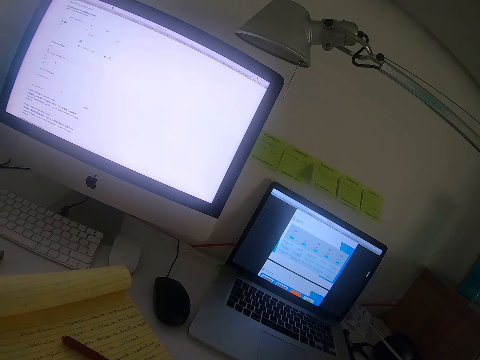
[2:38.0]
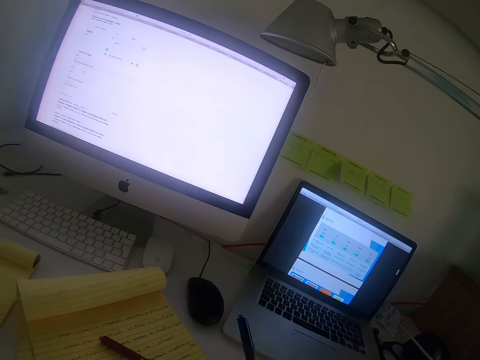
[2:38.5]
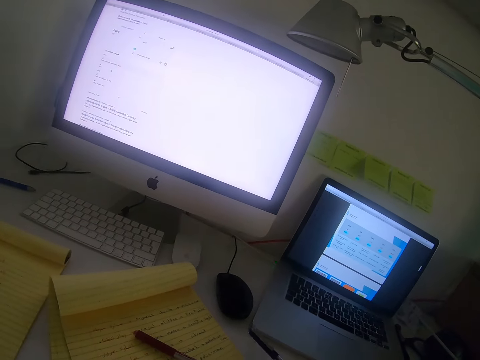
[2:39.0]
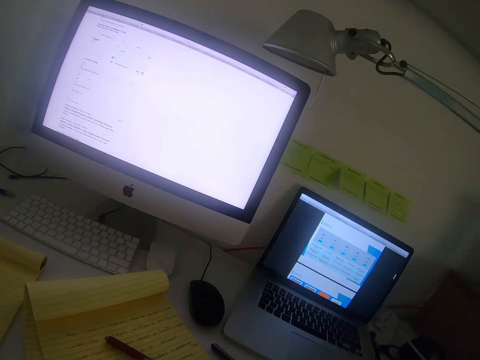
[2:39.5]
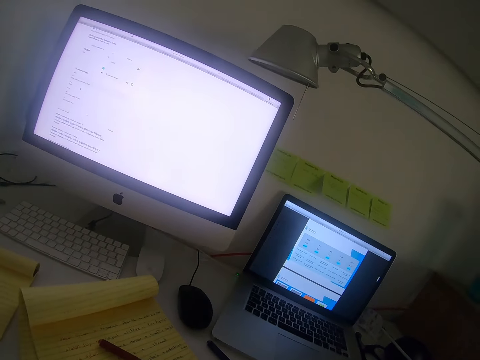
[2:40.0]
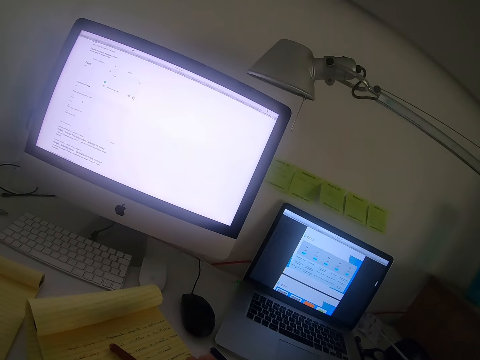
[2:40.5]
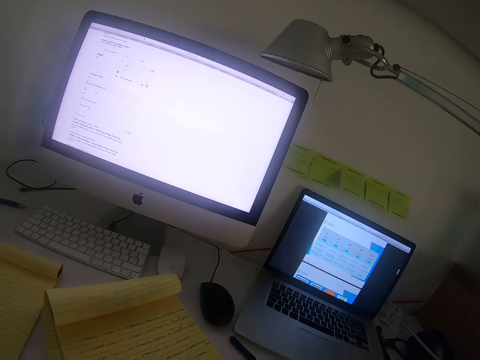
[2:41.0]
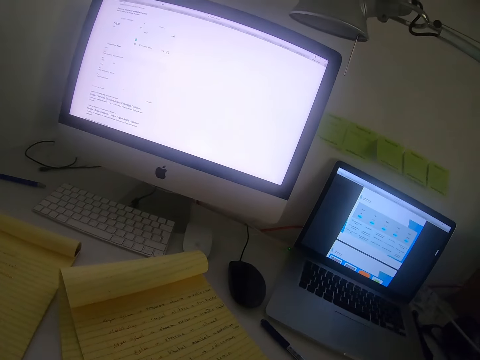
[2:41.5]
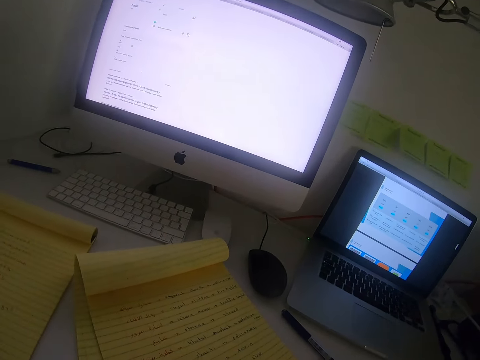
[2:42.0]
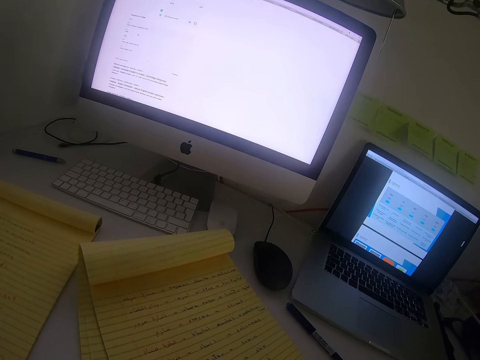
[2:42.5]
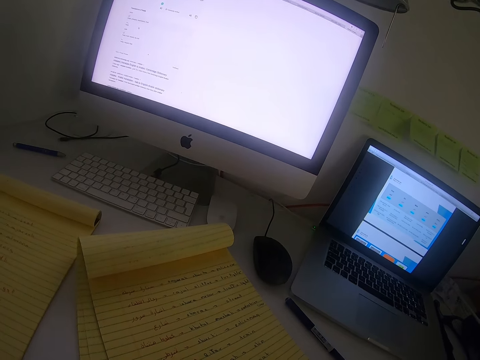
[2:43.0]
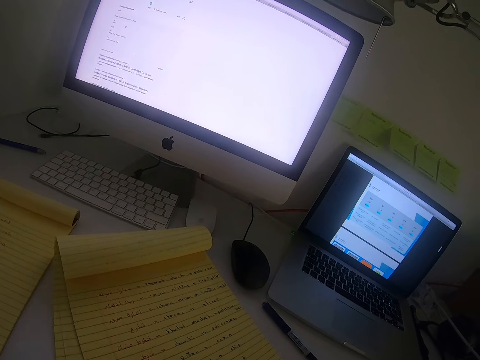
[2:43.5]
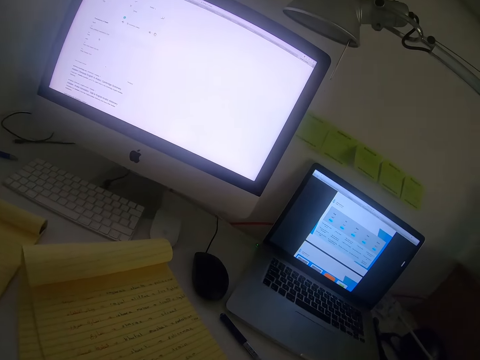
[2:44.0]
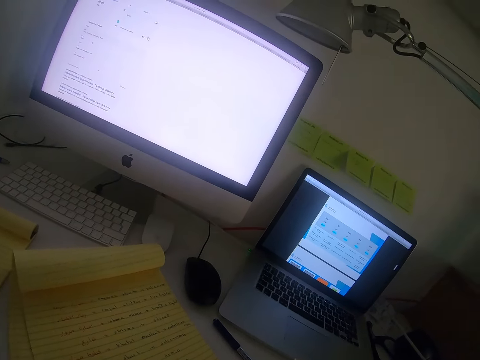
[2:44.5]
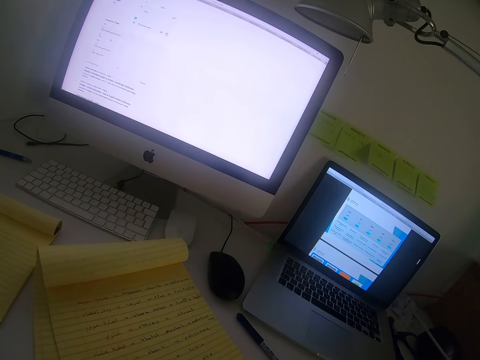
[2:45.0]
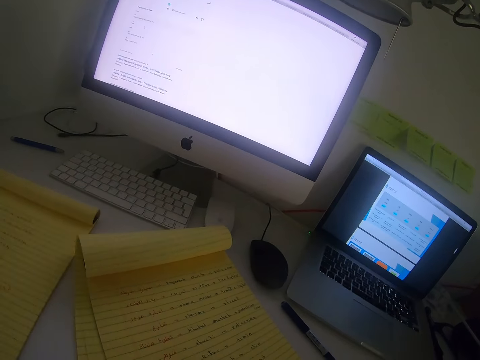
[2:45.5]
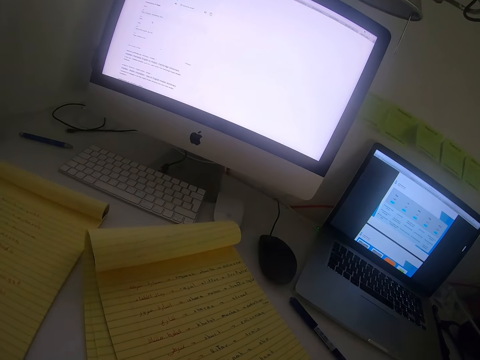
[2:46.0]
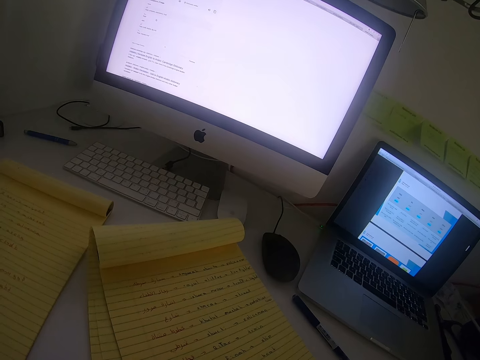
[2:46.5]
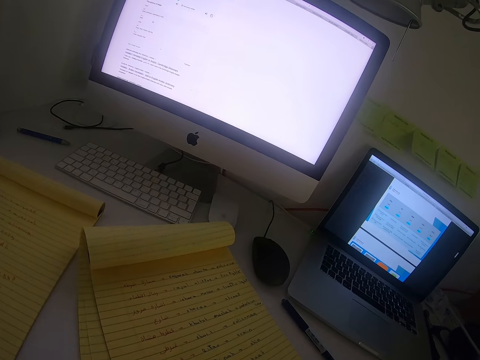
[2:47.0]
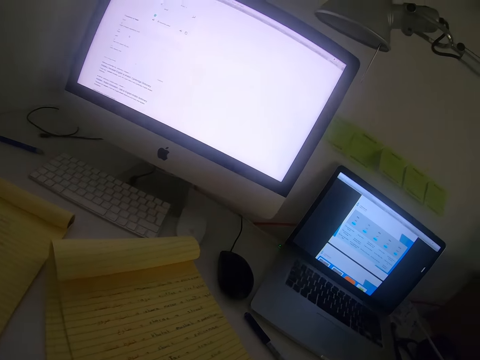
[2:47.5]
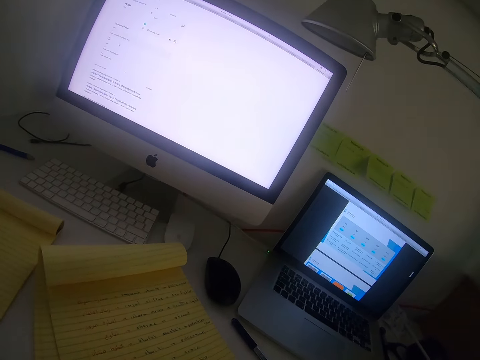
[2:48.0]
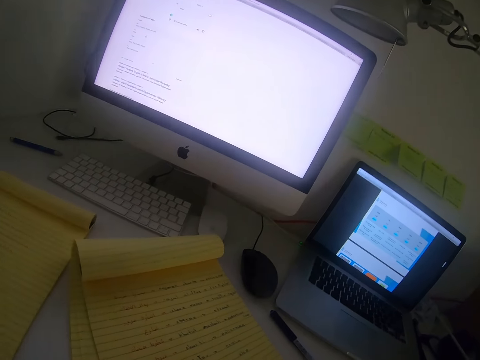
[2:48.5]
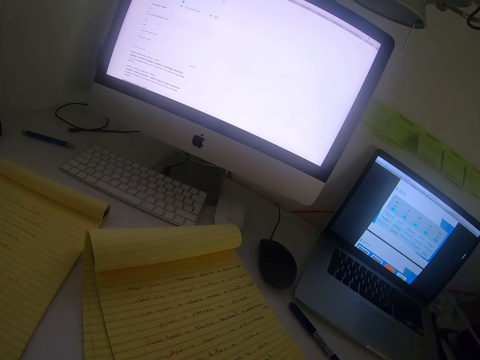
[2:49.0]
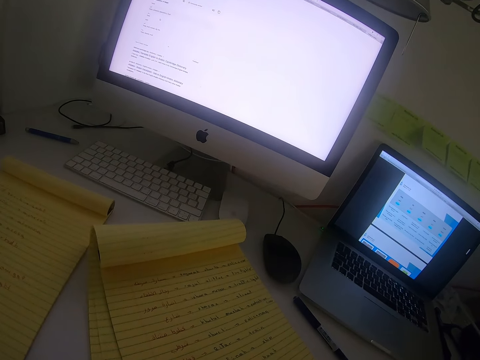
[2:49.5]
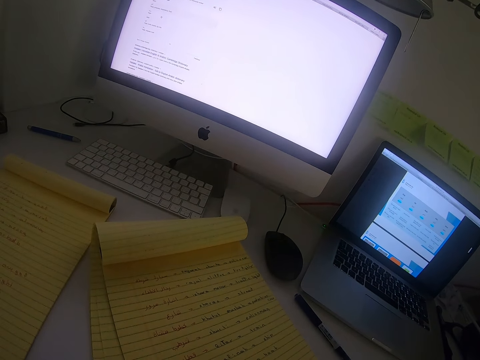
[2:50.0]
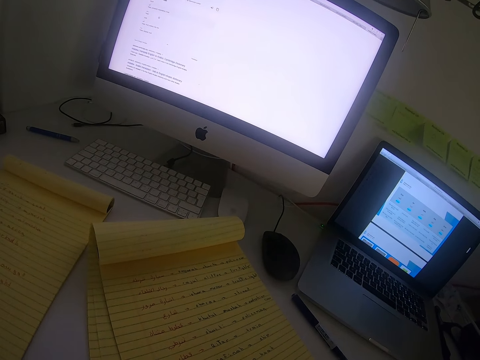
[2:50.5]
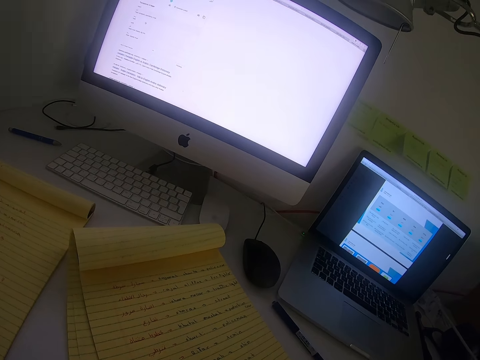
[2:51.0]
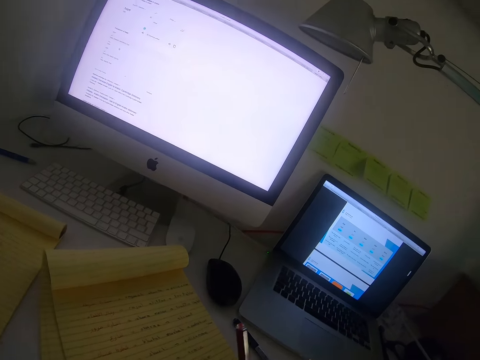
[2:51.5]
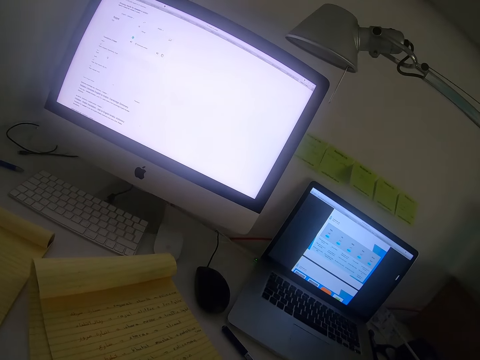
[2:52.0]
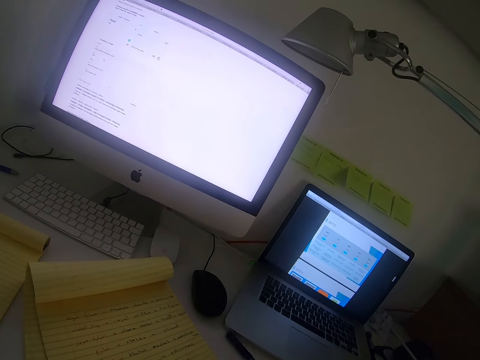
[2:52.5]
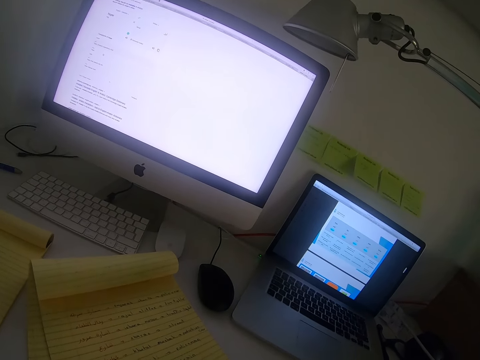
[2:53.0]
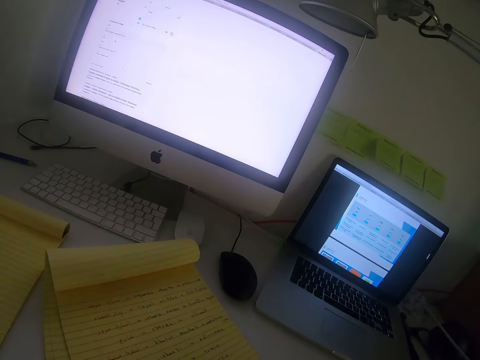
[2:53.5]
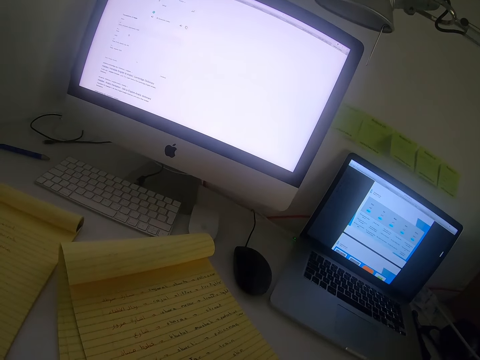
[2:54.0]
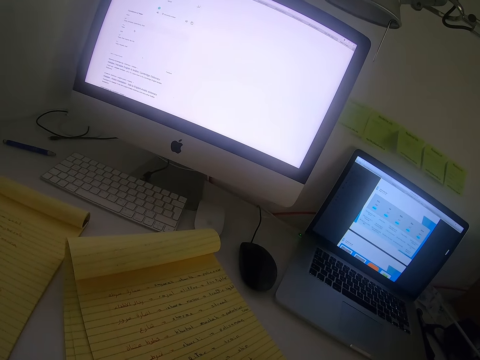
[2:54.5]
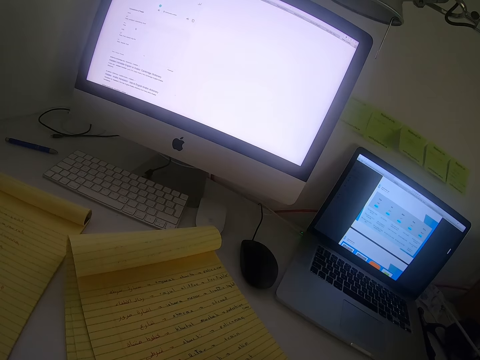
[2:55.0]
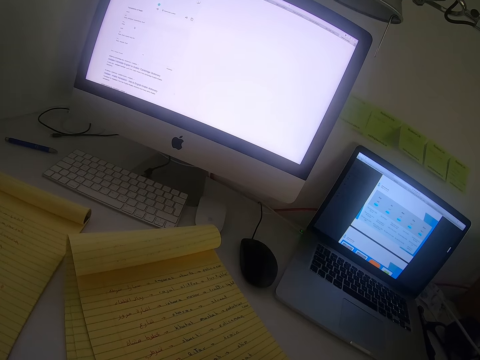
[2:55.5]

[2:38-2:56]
The camera wearer swings a hand. They drop the pen, pick up the pen, and look around the room. They stare at the exercise book. They stare at the laptop. They stare at the laptop again. They stare at the exercise book. They drop the pen. They swing a hand. They look around the room. They pick up the pen. They stare at the exercise book.

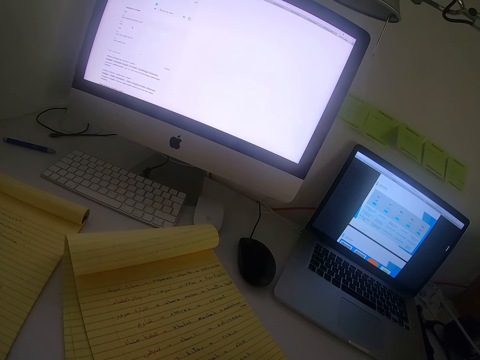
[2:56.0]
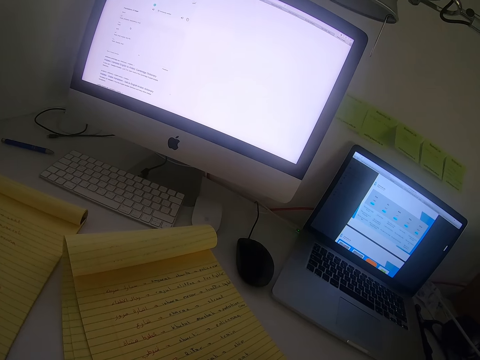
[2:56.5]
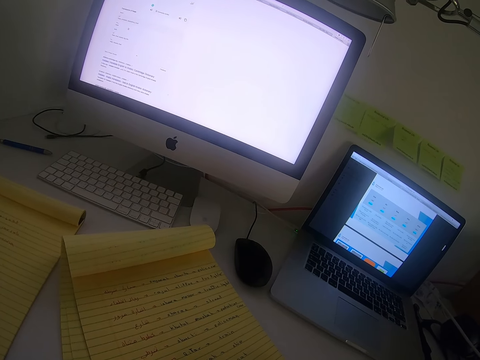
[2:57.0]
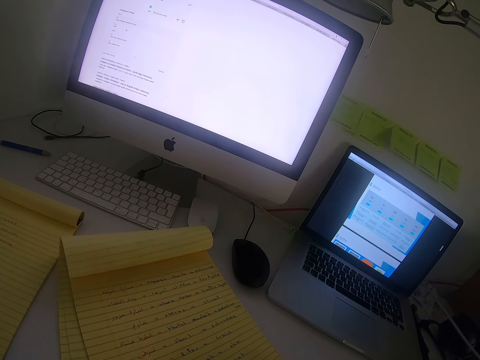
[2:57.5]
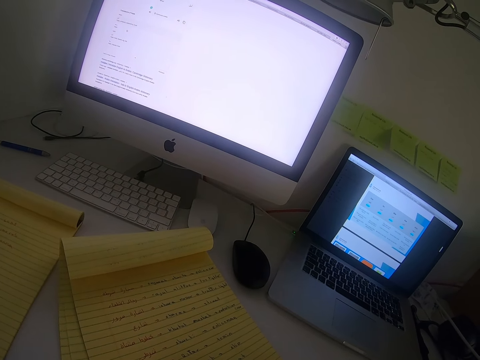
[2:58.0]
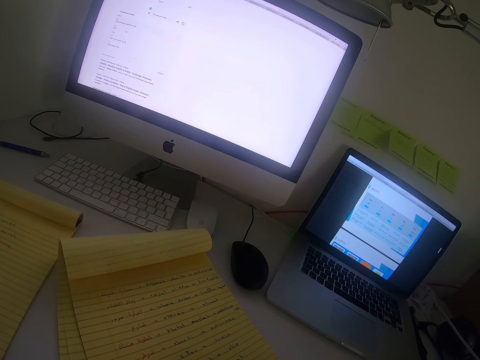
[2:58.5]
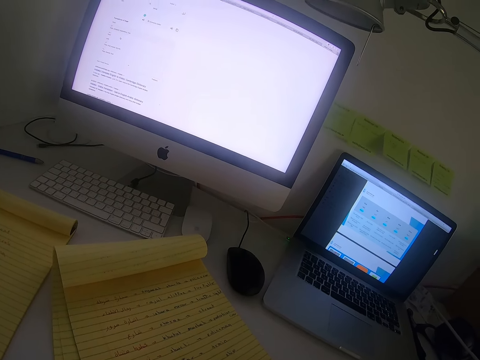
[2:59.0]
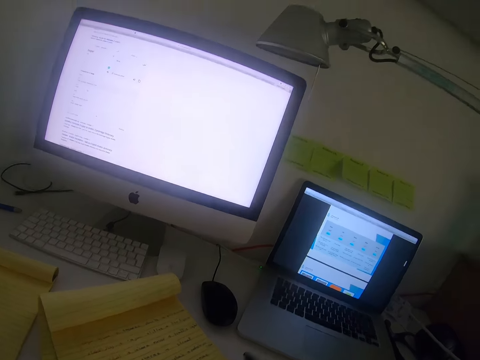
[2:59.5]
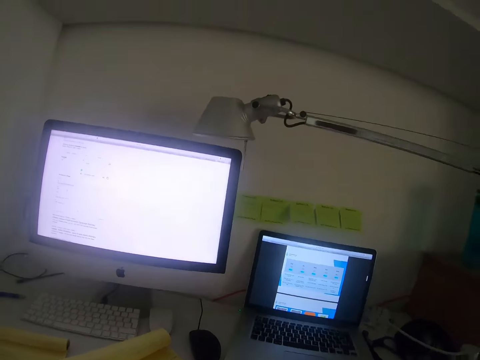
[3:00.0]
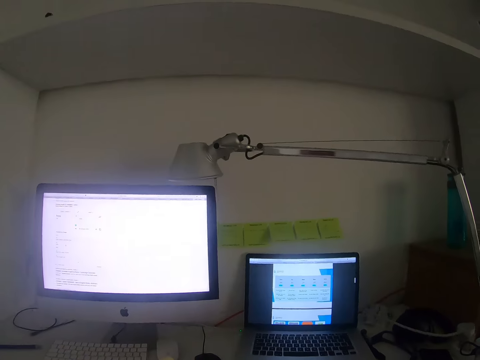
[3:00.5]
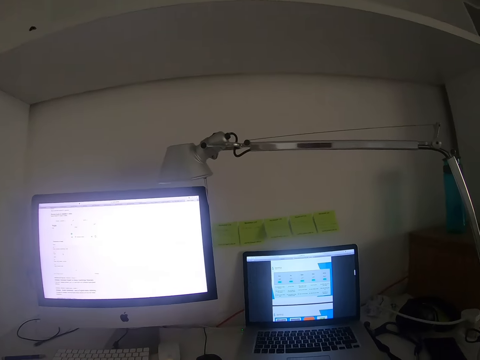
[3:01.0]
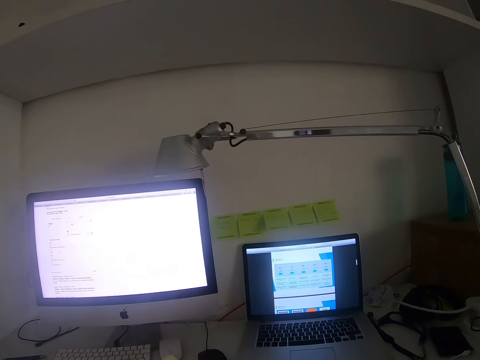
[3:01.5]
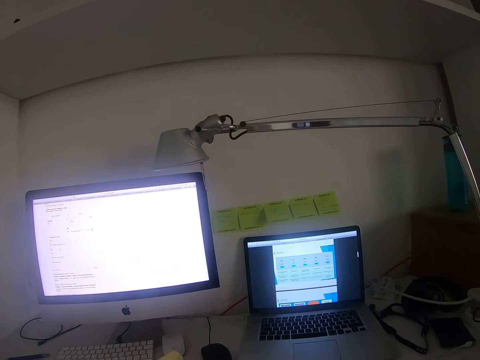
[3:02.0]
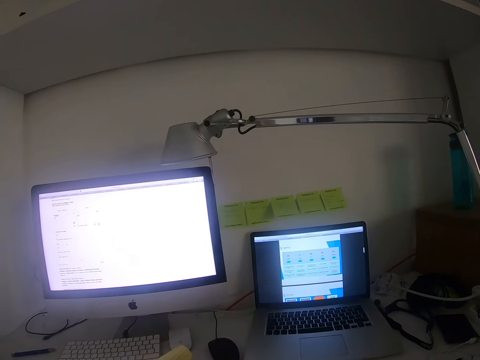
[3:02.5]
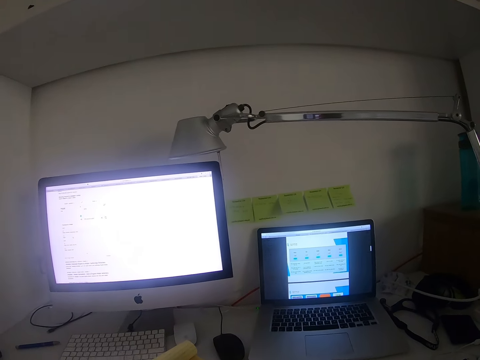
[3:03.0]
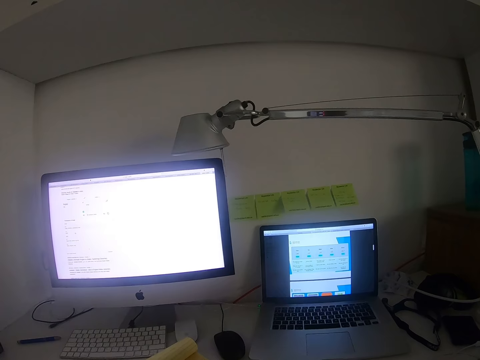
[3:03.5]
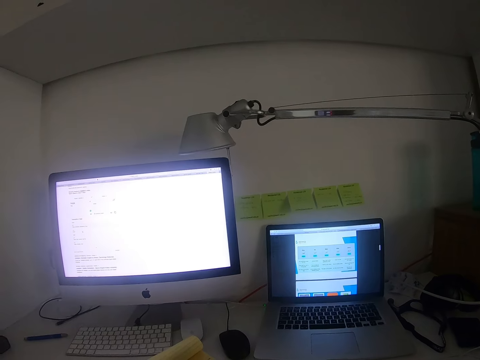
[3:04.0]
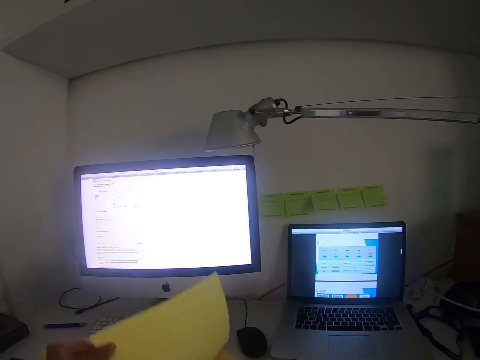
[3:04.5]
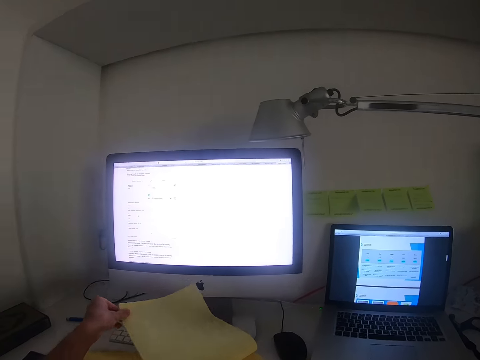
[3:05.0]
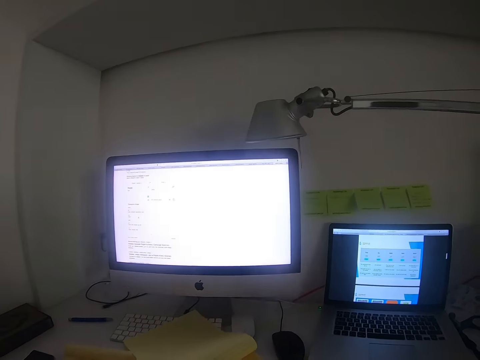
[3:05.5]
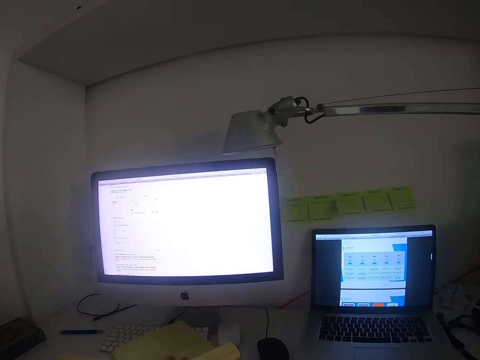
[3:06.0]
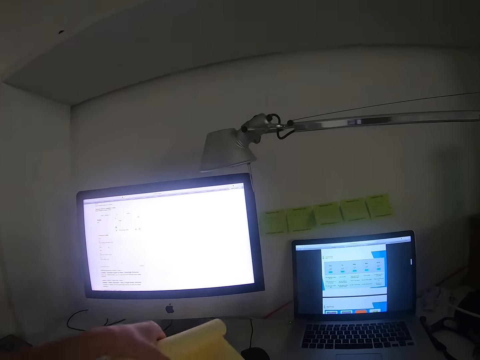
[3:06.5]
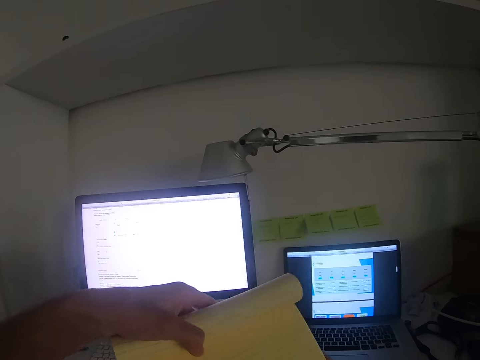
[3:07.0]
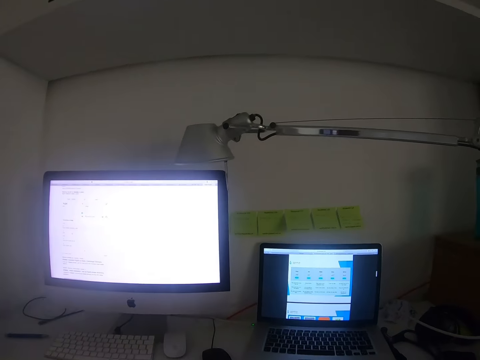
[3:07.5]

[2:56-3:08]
The camera wearer drops a pen. They stare at the monitor. They look around the room. They turn the page of an exercise book. They hold the book.
